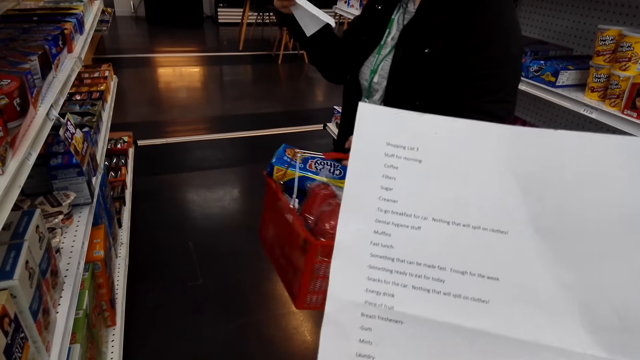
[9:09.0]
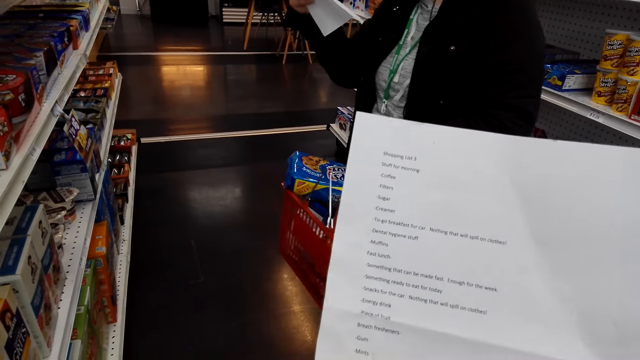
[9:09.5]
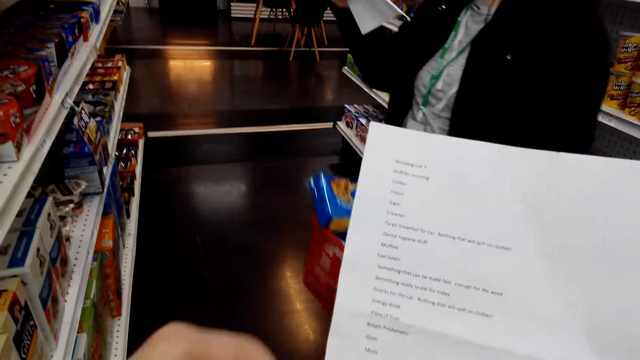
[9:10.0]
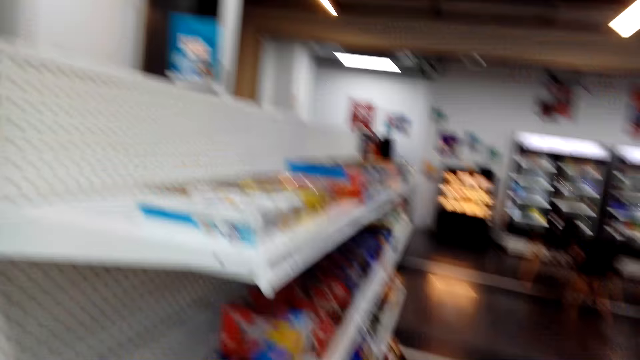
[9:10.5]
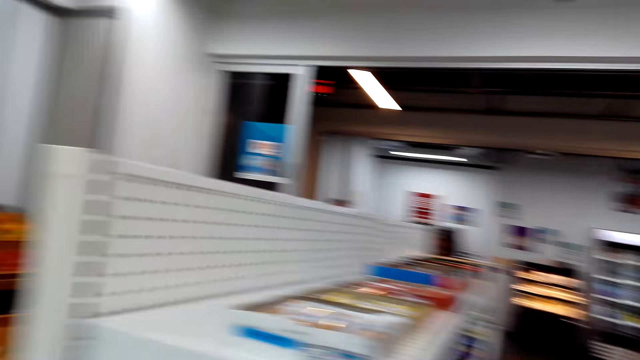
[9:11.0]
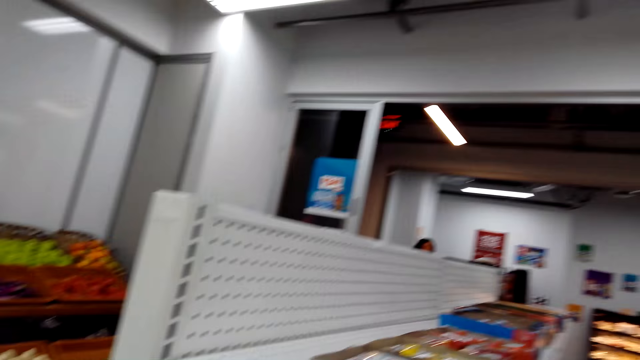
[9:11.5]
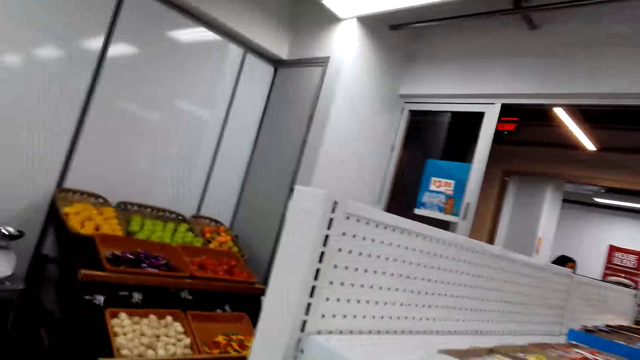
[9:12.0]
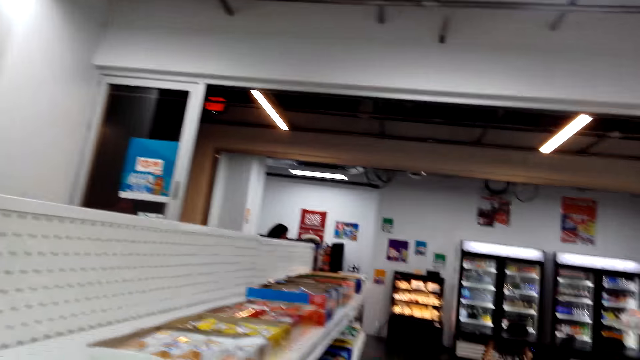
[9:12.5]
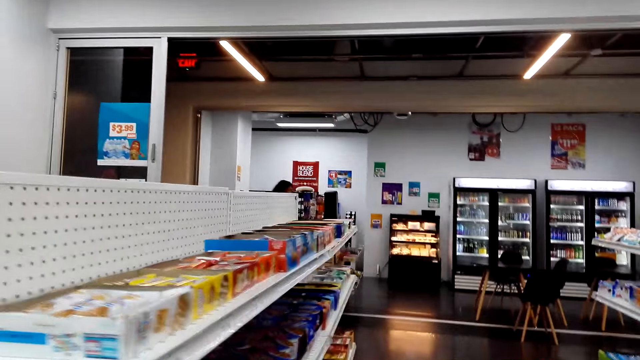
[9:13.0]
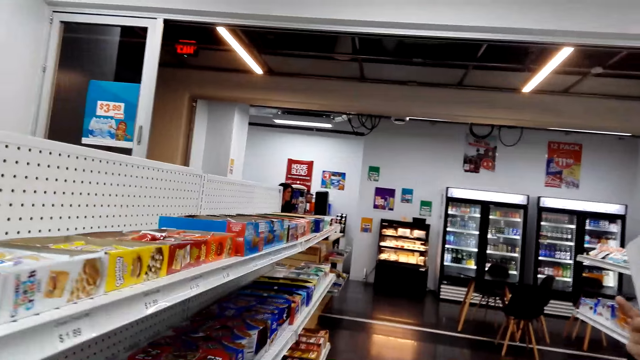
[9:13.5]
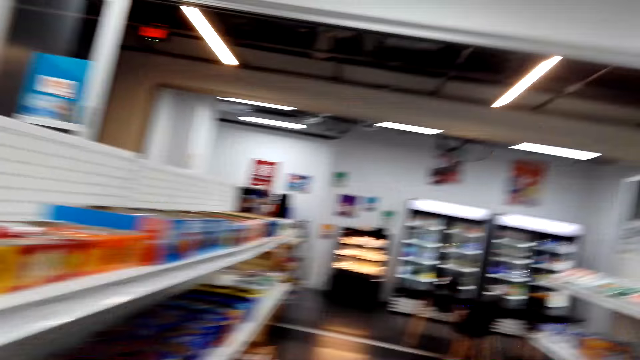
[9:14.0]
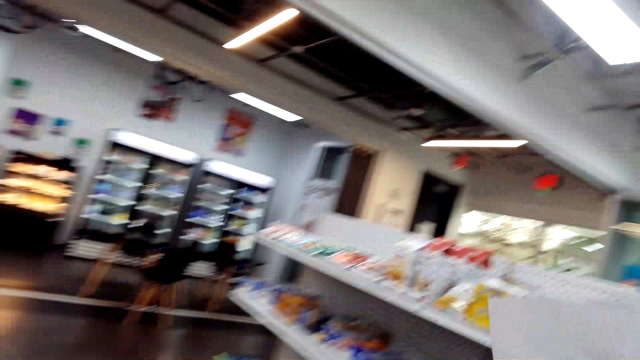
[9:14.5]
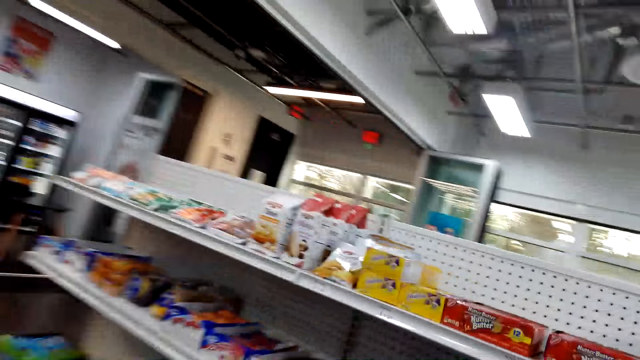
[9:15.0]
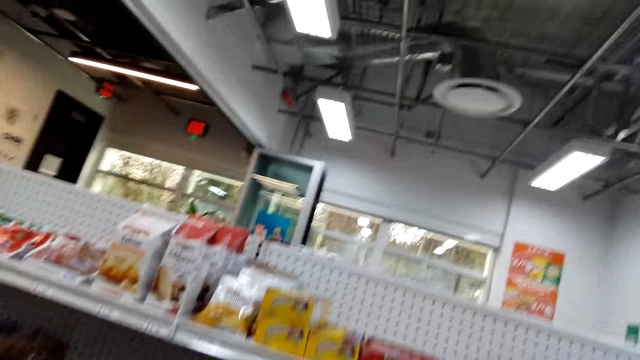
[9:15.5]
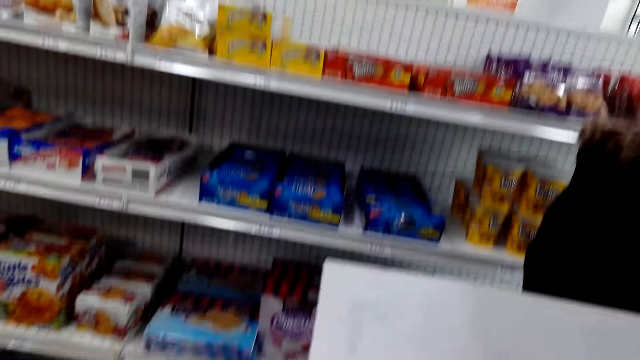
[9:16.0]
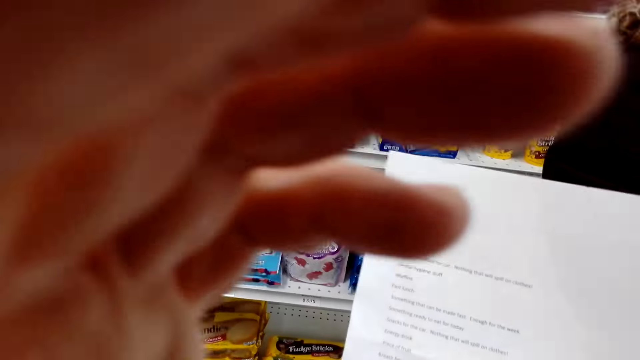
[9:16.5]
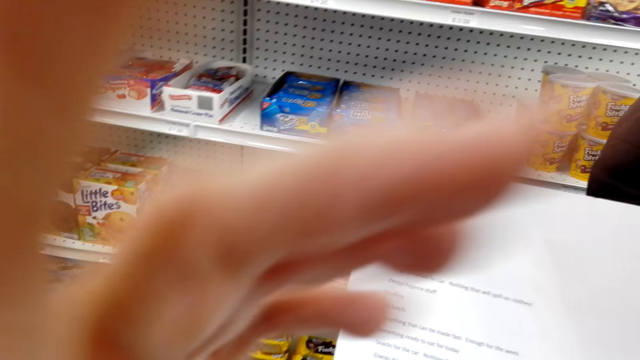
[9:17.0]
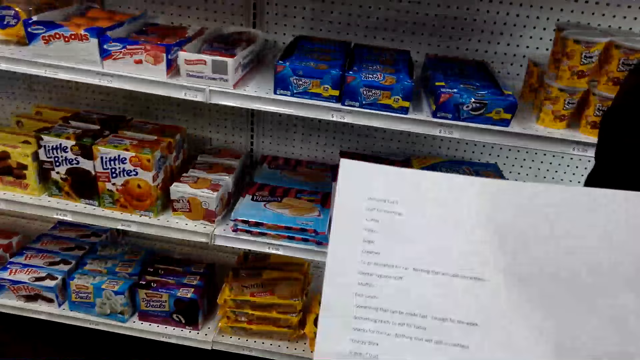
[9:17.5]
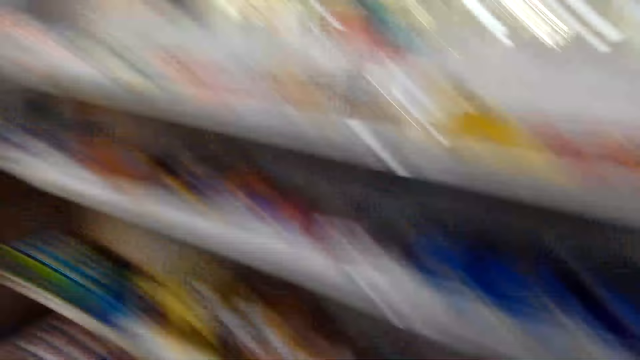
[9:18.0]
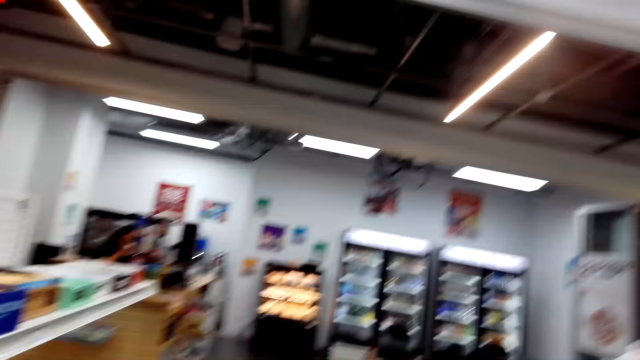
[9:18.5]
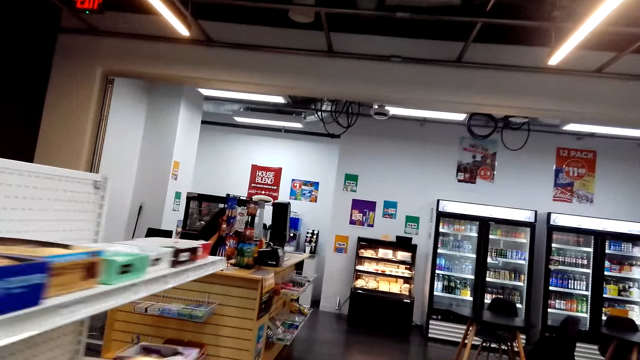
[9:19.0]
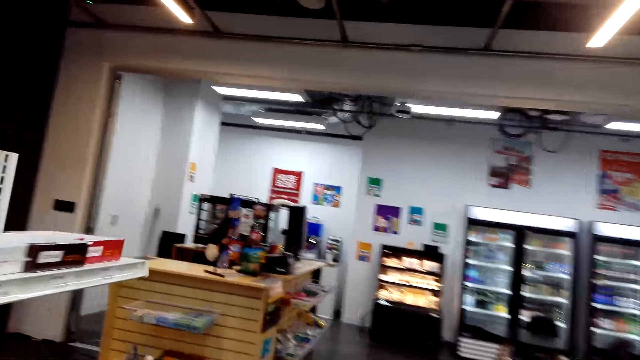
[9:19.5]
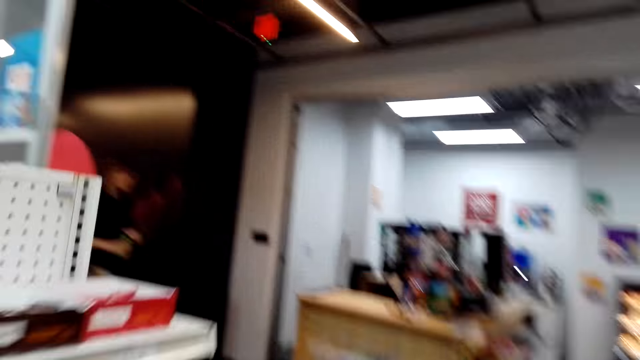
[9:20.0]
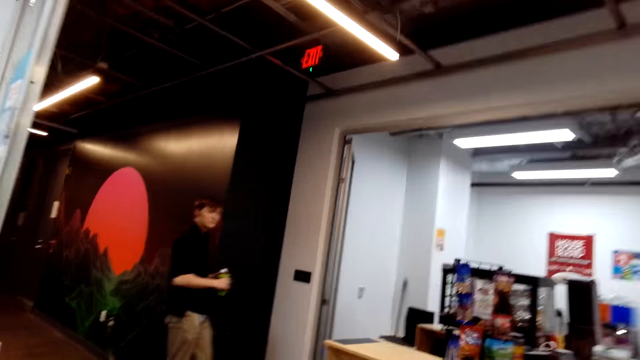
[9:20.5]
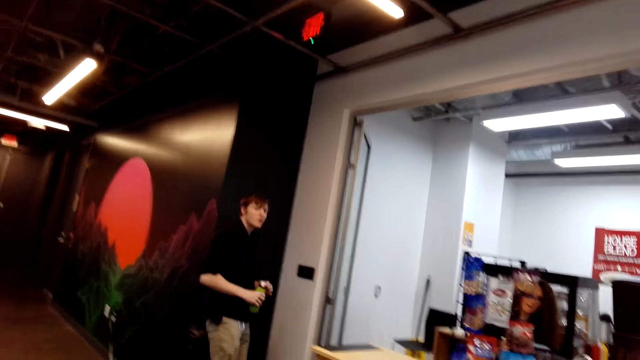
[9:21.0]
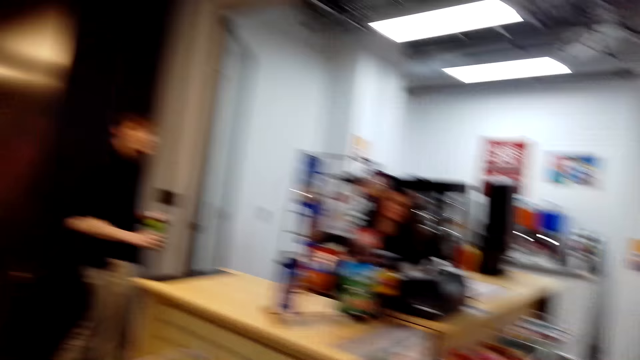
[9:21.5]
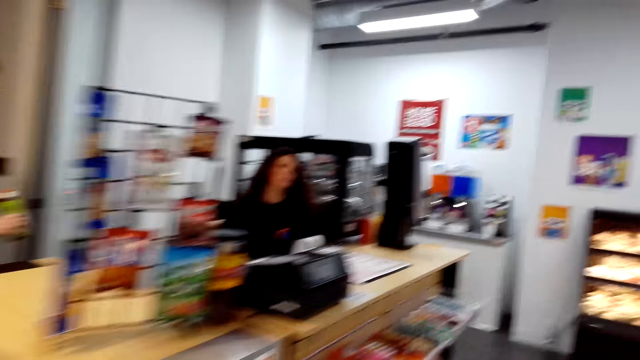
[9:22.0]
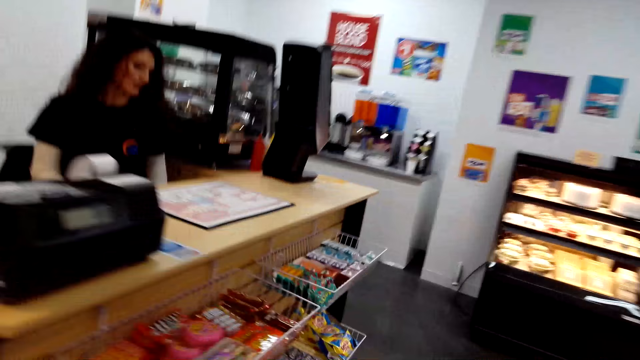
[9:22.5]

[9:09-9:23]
The camera wearer talks to a woman. They walk about. They hold the camera. They read the list. They talk to the woman. They walk towards the counter.

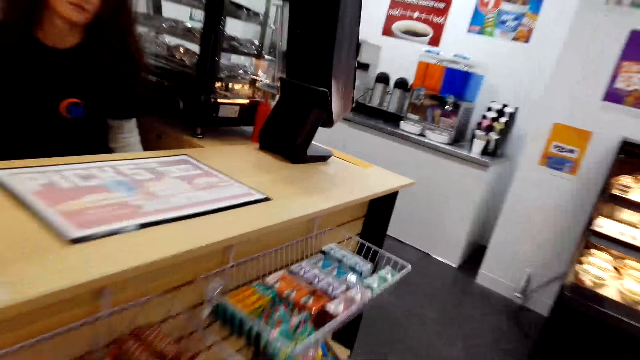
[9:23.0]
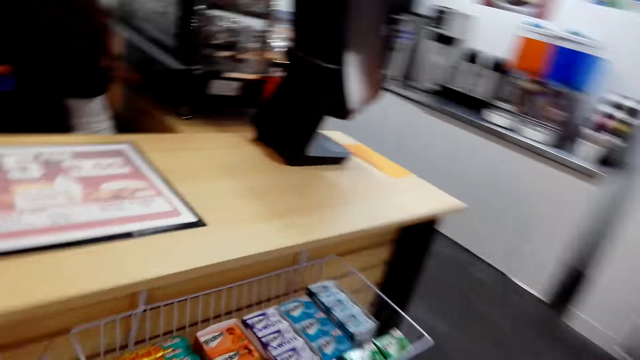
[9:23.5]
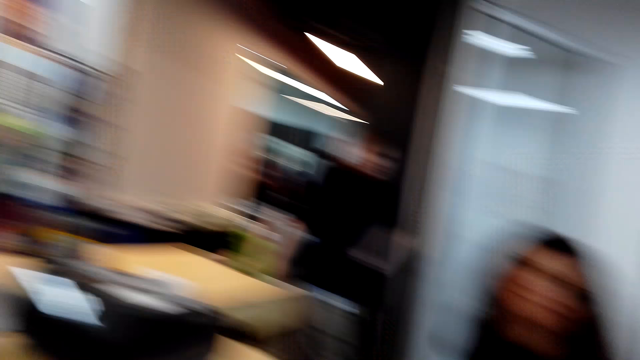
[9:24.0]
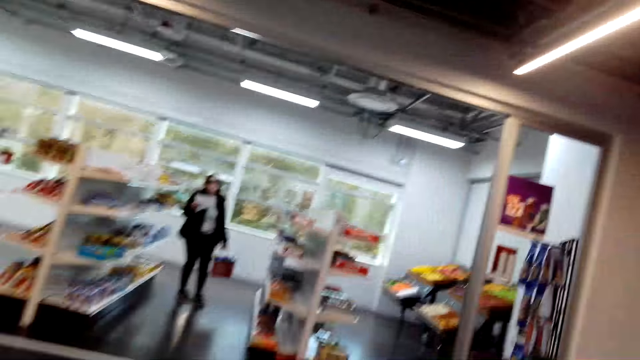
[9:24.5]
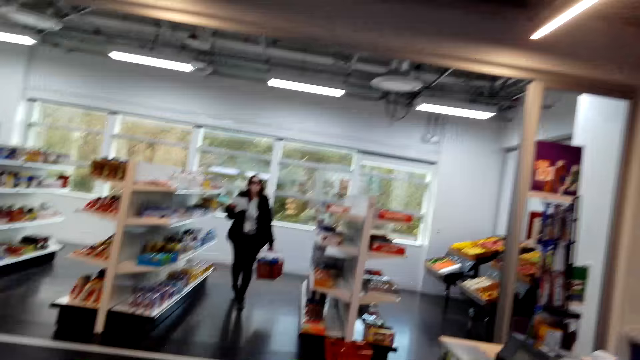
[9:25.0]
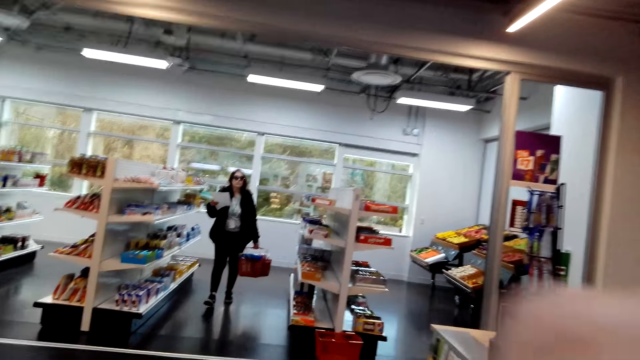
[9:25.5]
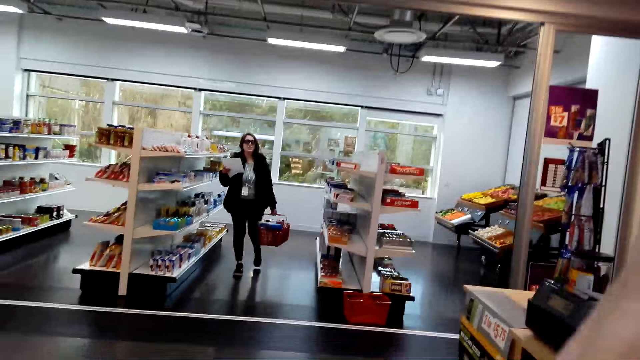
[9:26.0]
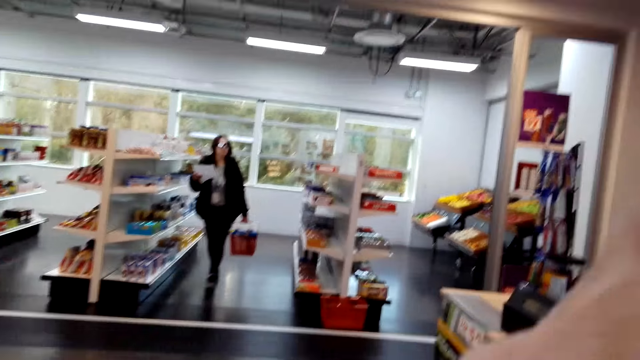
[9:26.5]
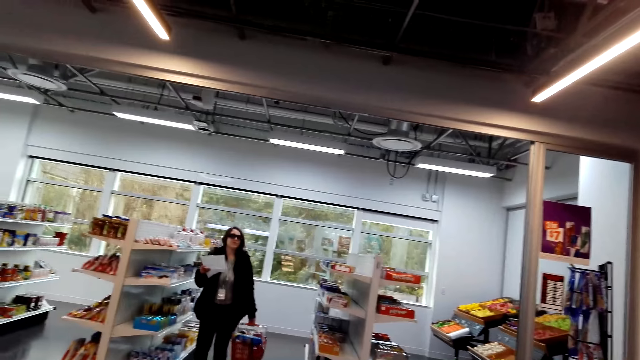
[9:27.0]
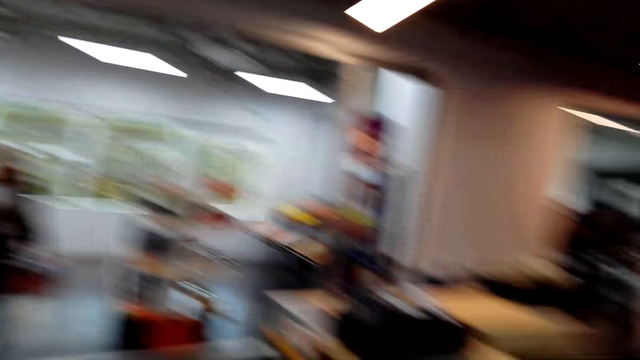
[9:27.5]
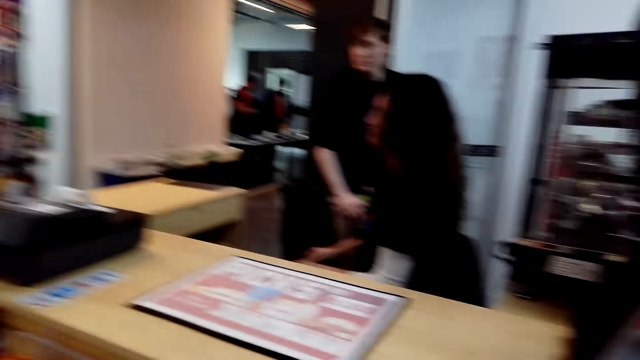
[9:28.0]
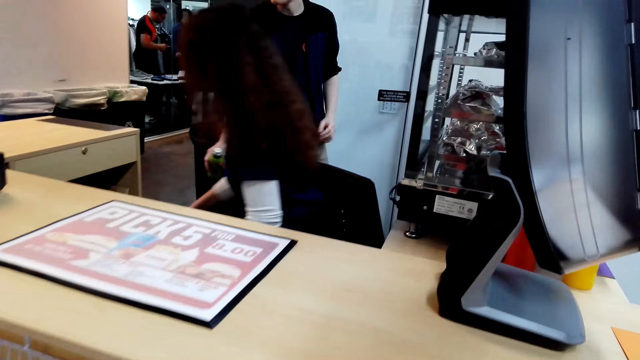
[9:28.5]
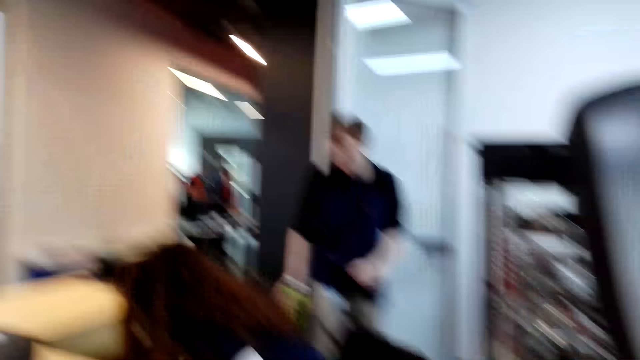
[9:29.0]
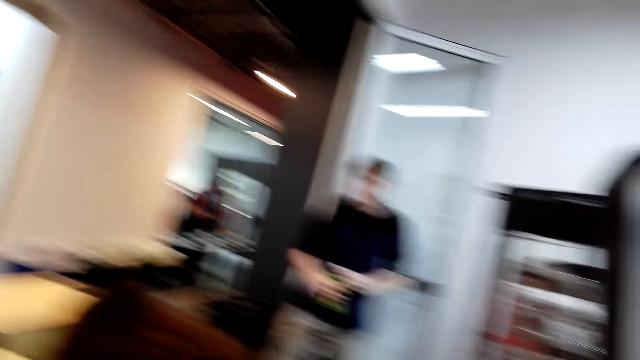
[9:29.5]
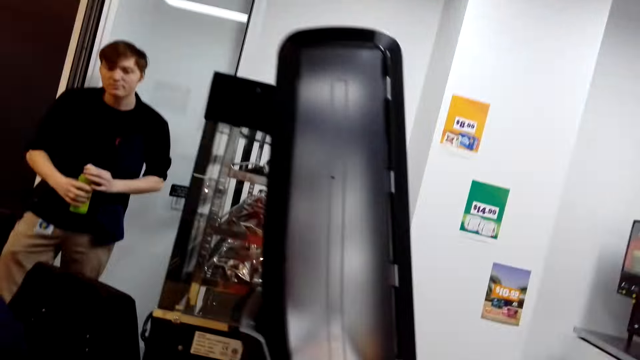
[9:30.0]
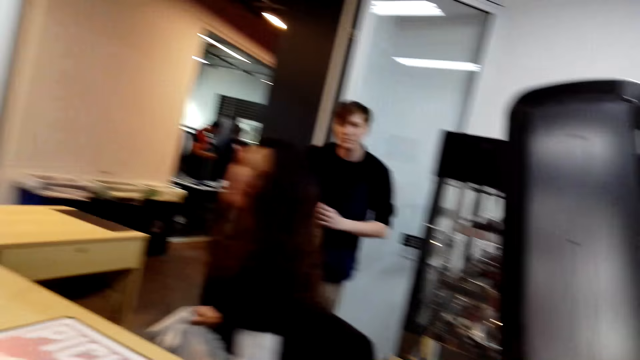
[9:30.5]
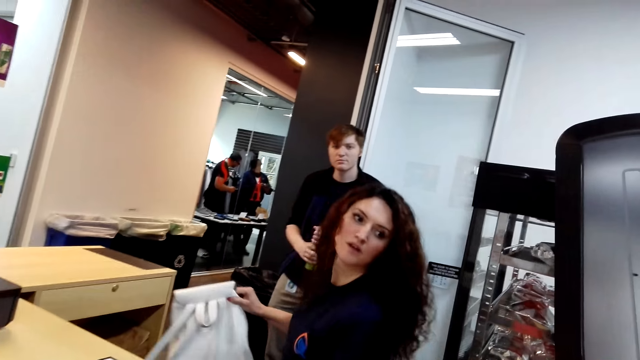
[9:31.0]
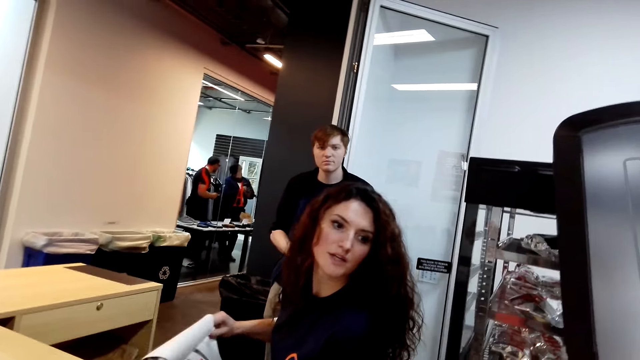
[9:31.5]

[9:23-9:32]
The camera wearer talks to a woman. The woman walks towards the camera wearer. The camera wearer talks to another woman.
